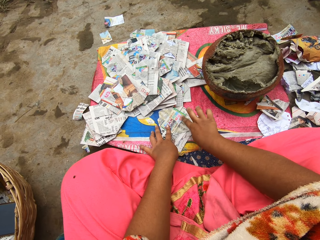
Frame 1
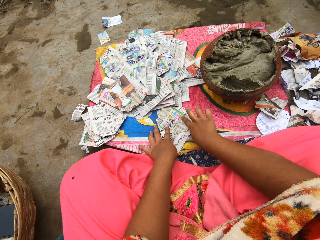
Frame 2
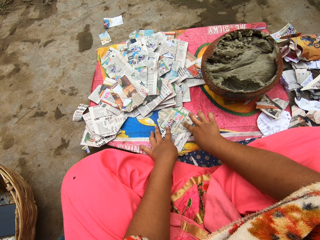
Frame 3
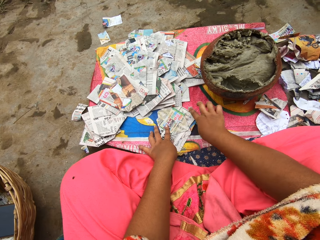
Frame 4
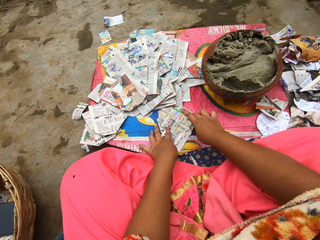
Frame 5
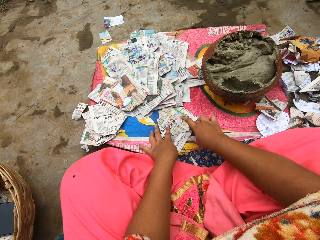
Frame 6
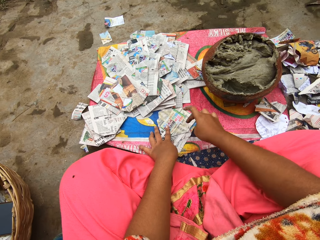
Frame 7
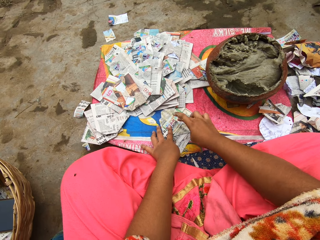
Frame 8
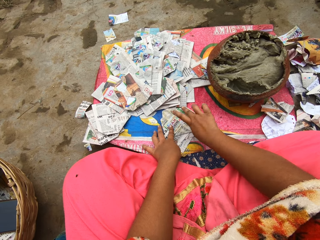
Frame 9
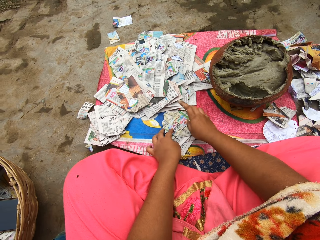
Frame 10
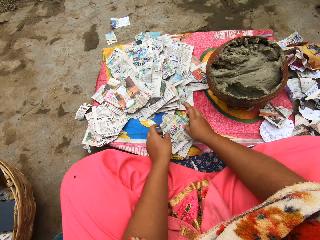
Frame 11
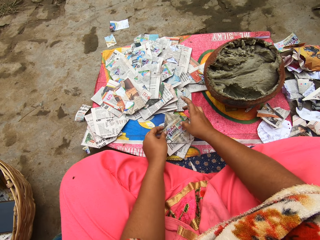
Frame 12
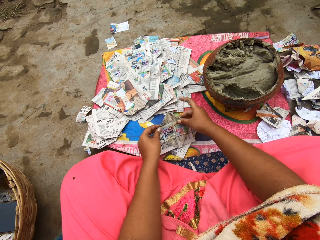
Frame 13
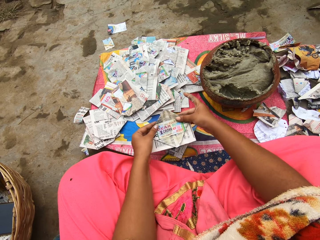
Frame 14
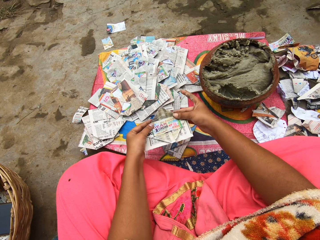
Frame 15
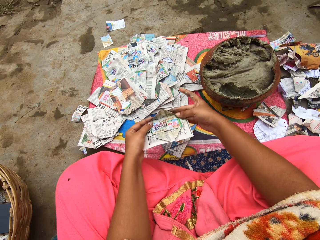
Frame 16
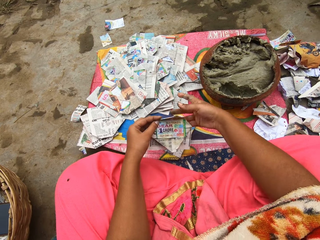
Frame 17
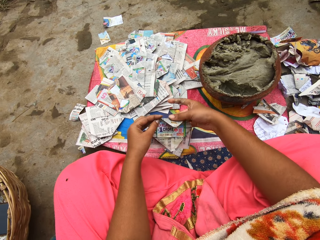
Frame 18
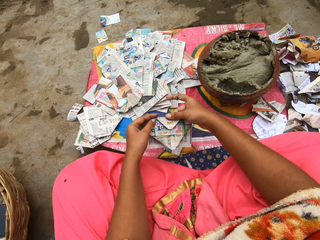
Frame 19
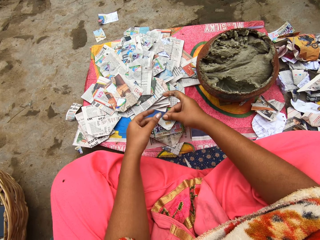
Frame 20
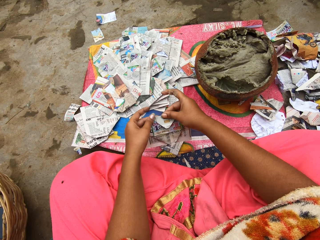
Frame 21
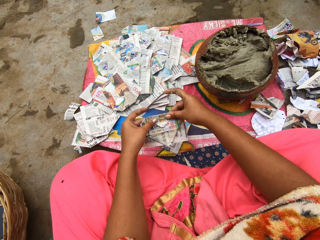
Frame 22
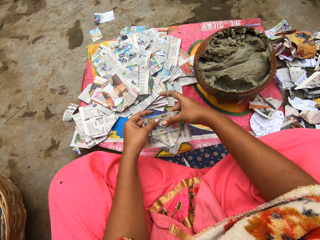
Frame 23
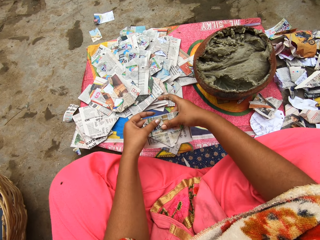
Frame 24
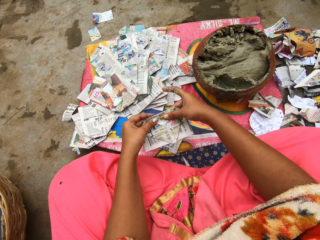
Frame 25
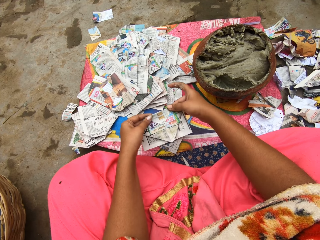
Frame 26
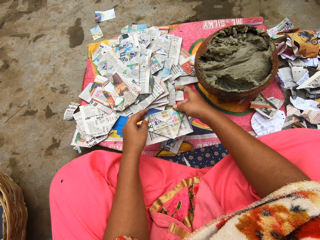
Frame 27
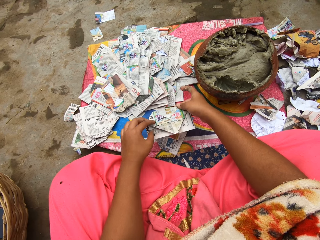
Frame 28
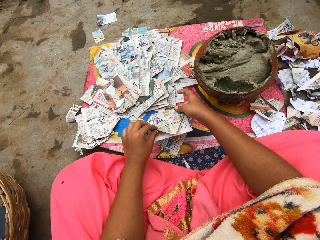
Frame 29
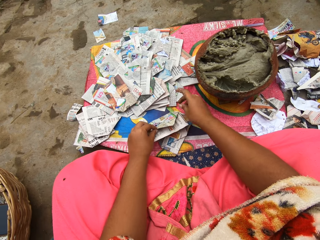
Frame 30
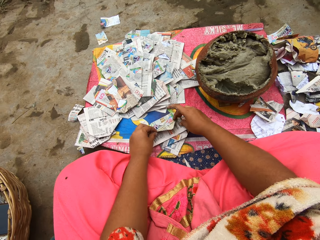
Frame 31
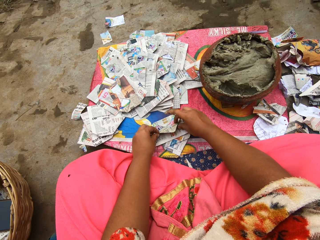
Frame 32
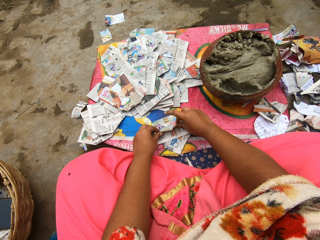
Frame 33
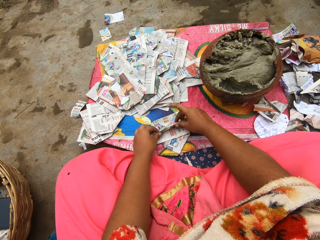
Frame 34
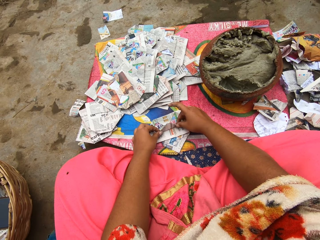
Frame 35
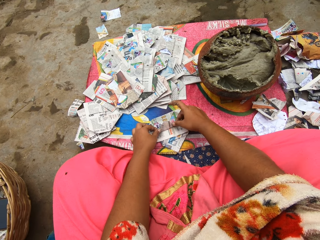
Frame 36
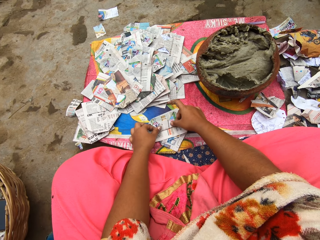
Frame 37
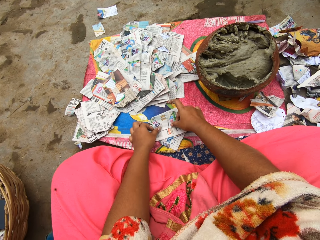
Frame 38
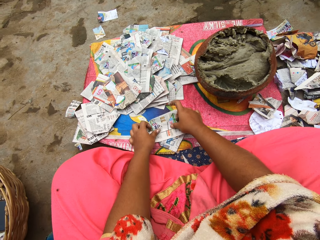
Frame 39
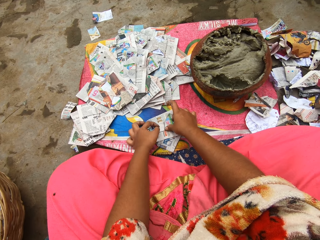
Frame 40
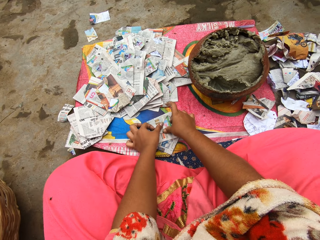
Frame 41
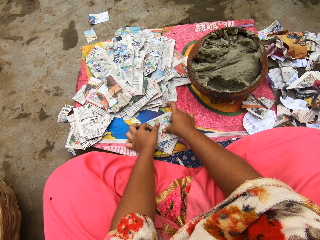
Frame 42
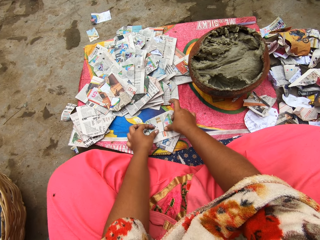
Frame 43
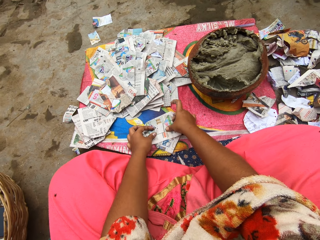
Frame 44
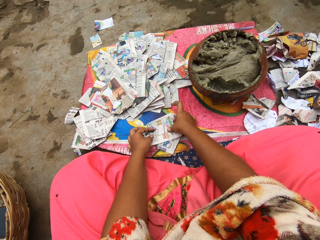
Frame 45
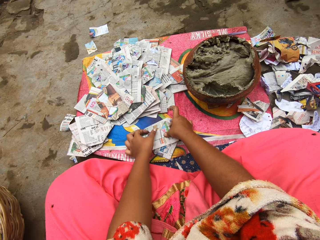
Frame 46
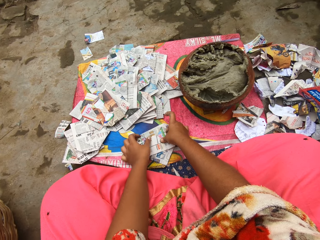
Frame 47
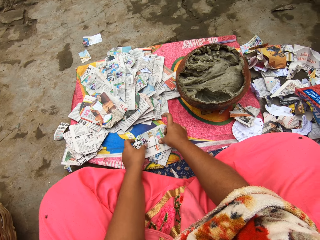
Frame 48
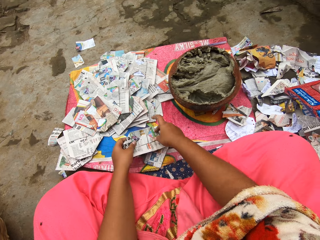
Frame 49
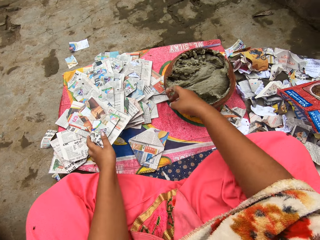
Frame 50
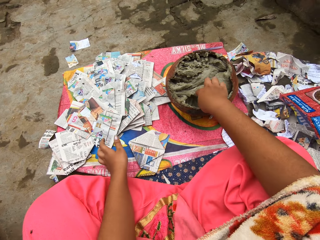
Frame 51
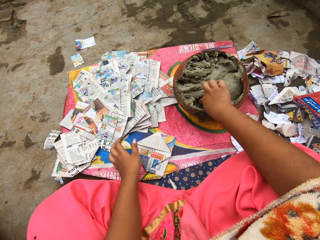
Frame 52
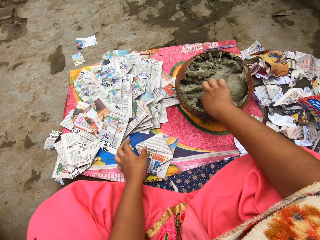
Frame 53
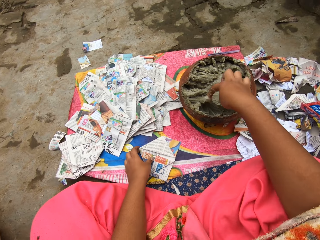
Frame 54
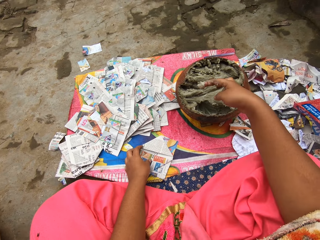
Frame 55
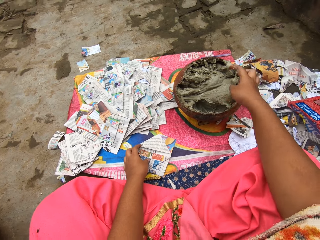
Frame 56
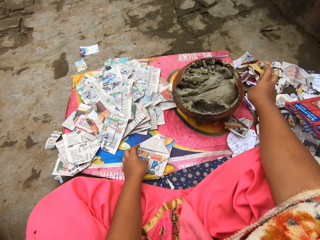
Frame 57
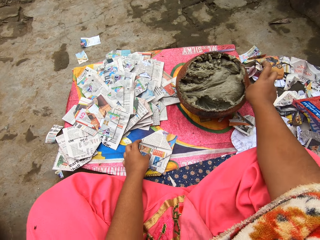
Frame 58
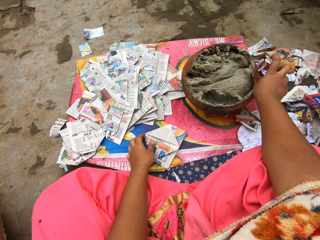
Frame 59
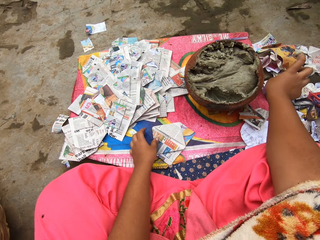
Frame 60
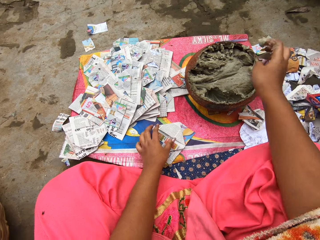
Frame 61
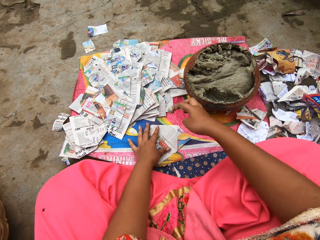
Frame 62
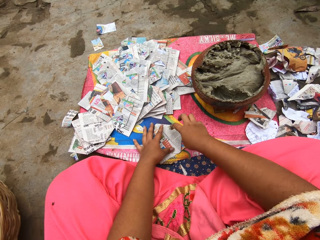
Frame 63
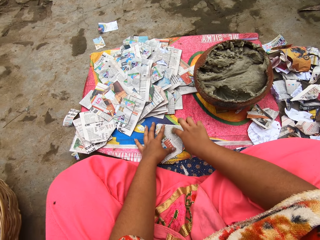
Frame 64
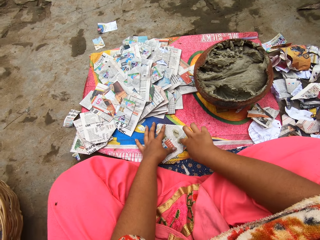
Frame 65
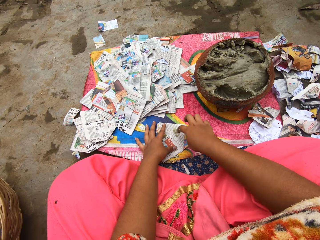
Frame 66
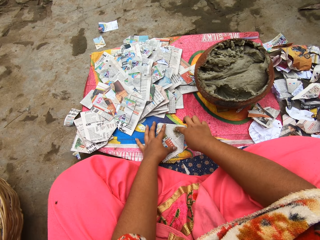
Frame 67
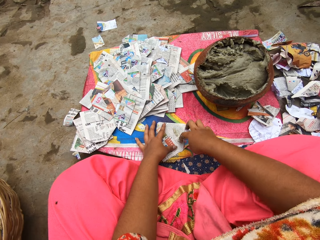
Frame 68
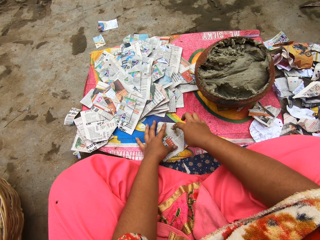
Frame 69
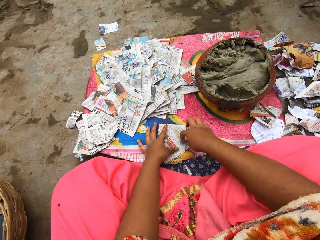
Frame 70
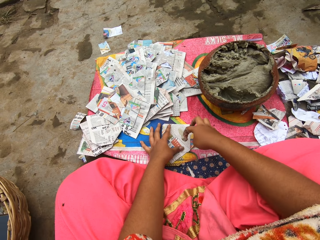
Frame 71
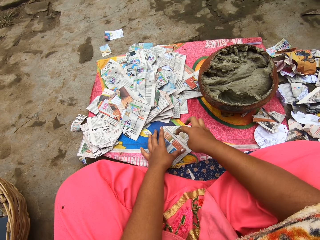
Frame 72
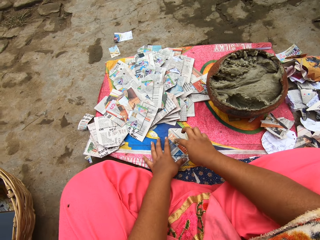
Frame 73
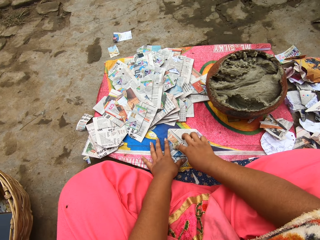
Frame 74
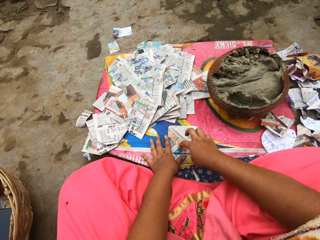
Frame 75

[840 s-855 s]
The camera wearer picks a paper. She folds the paper with both hands. She puts a paper on the table. She folds part of the paper. She picks a paper. She drops the piece of paper on a pile of papers on a sac on the ground with her left hand. She takes putty from a clay pot on the sac on the ground with her right hand. She holds down the pieces of paper on the sac on the ground with her left hand. She moves her hand on the edges of the pot. She rubs the putty in her right hand on the paper on the ground.

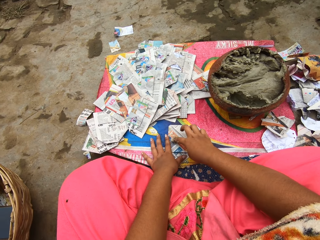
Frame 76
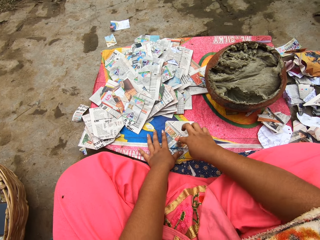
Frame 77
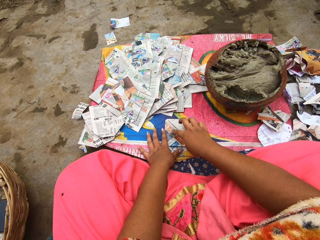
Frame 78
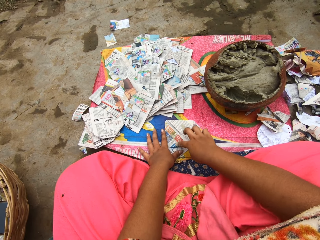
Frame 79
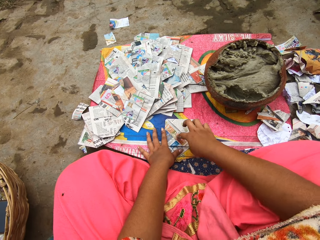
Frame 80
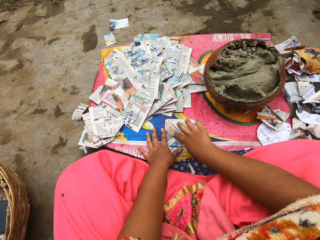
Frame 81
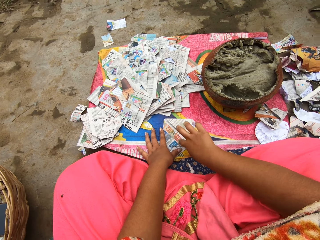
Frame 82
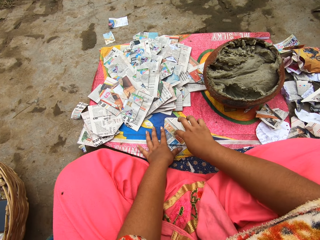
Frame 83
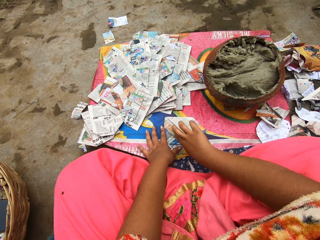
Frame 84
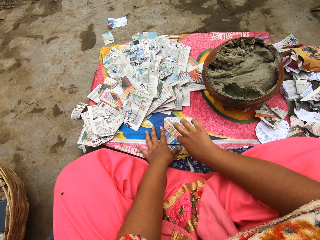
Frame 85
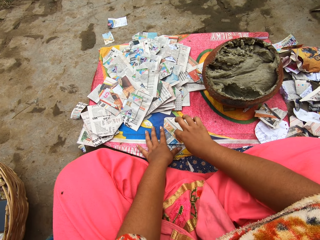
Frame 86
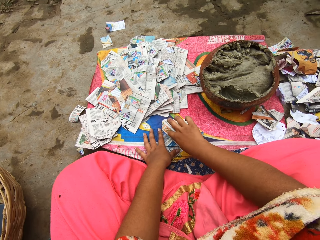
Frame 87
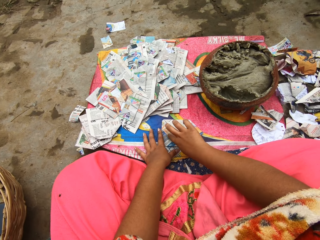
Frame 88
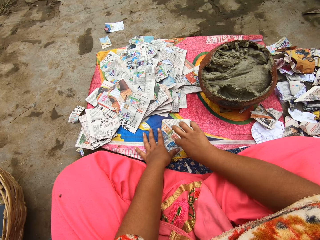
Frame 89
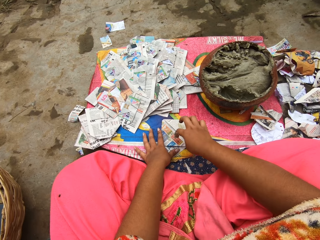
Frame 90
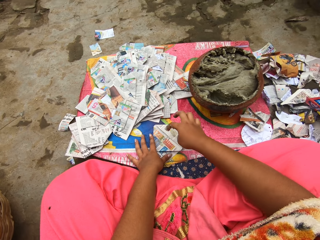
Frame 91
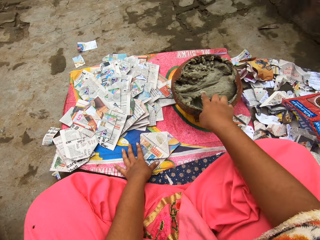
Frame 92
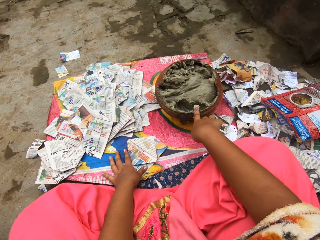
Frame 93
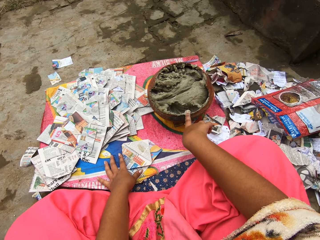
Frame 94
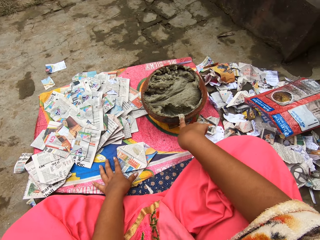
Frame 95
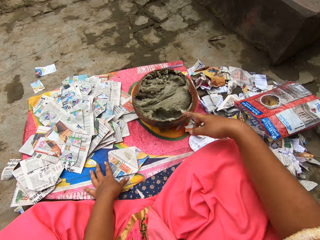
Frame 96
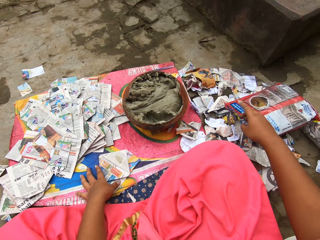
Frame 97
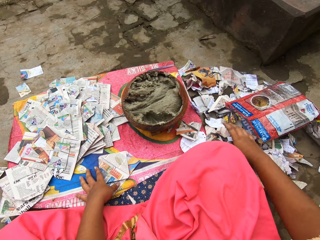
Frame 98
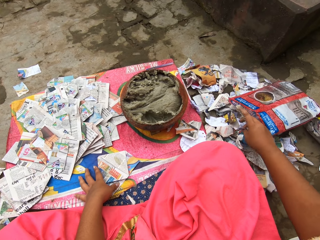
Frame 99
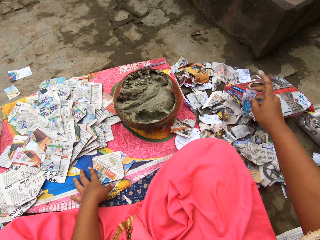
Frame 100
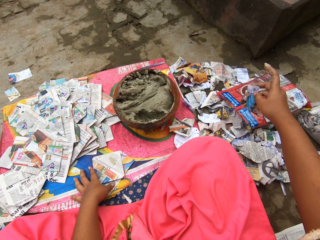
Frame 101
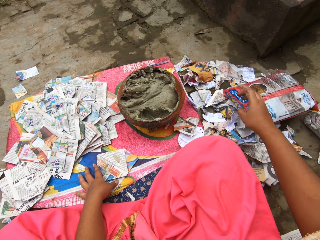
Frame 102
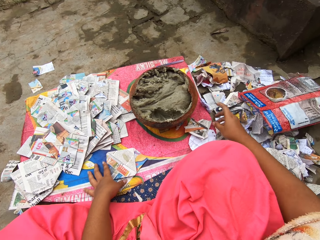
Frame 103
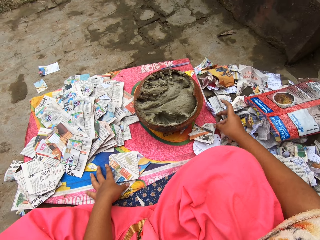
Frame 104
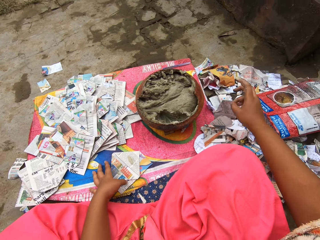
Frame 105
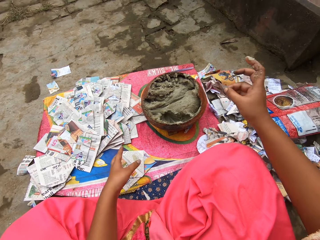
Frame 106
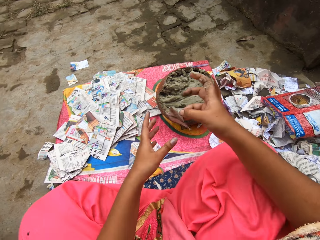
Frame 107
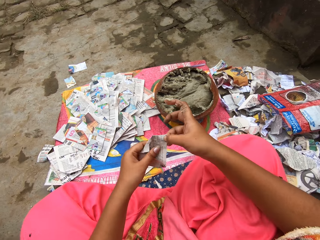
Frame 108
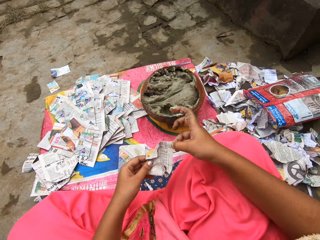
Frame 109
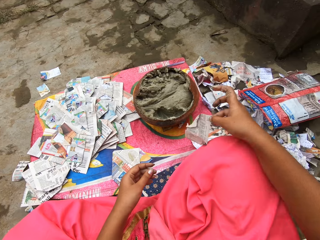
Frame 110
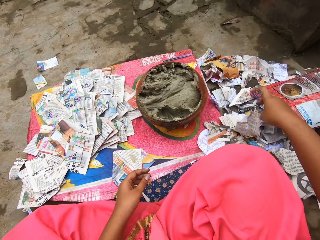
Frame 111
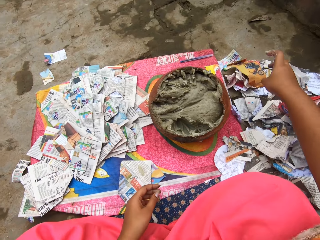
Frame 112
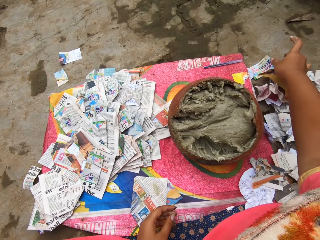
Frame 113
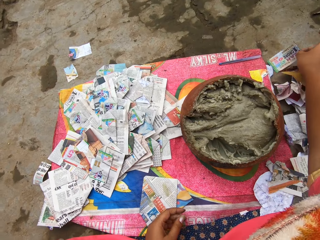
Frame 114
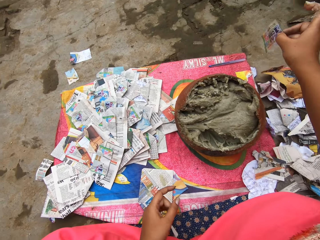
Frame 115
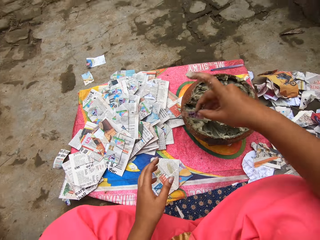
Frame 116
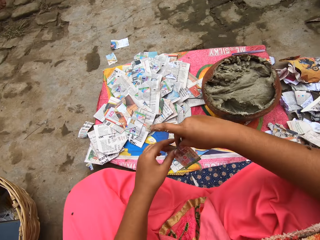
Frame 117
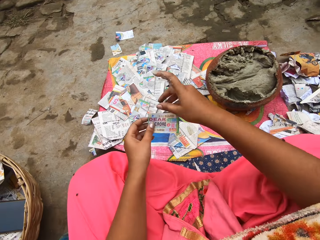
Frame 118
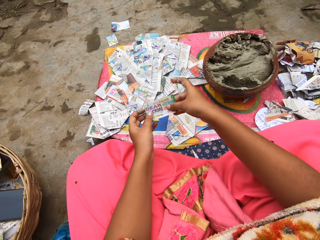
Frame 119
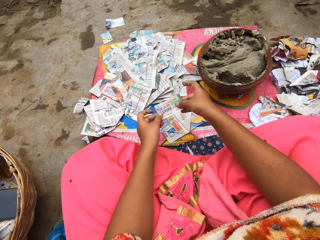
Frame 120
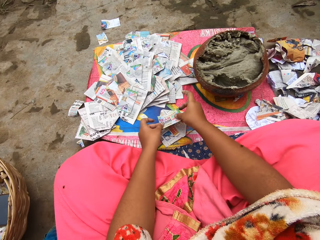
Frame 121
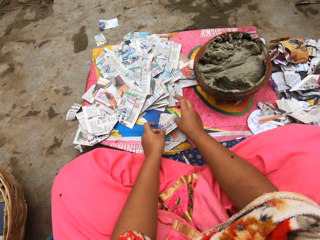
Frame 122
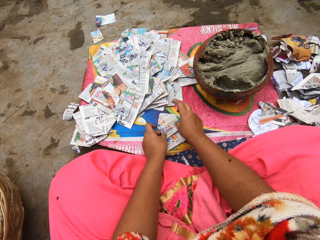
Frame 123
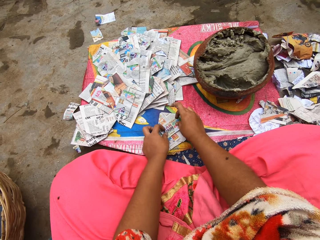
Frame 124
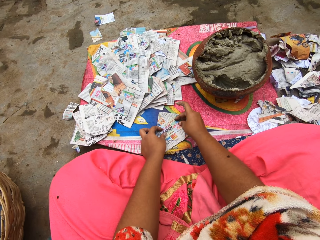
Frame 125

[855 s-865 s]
The camera wearer puts excess putty in her right hand in the clay pot. She touches the papers. She picks a card from the ground with her right hand. She holds the paper in the hands. She puts a paper on the table. She picks a paper. She holds the card with both hands. She places the card on the piece of paper on the sac on the ground with both hands.
